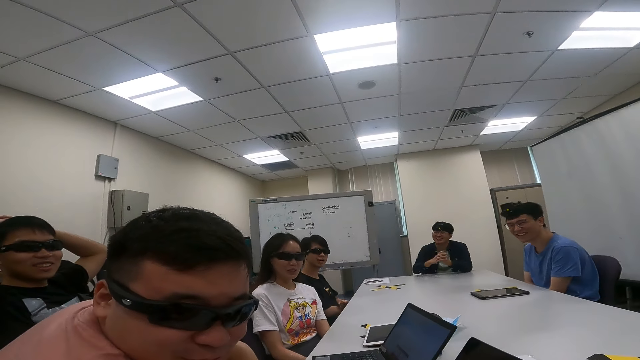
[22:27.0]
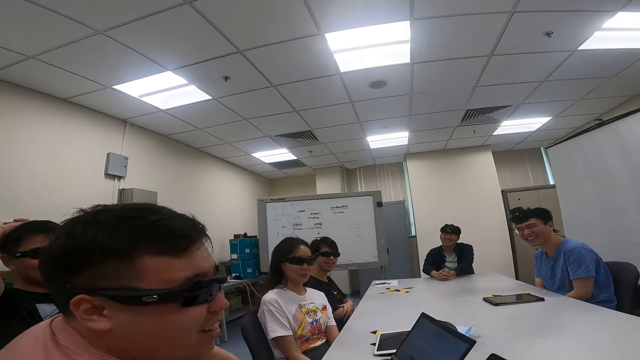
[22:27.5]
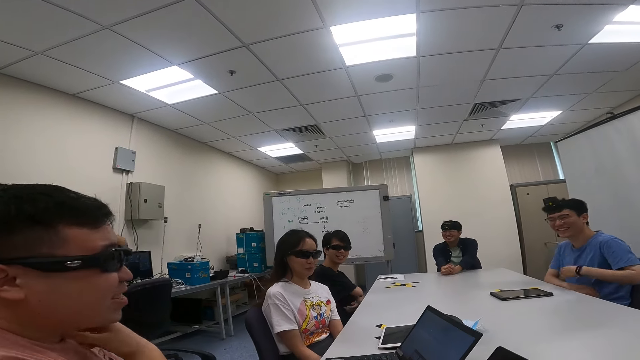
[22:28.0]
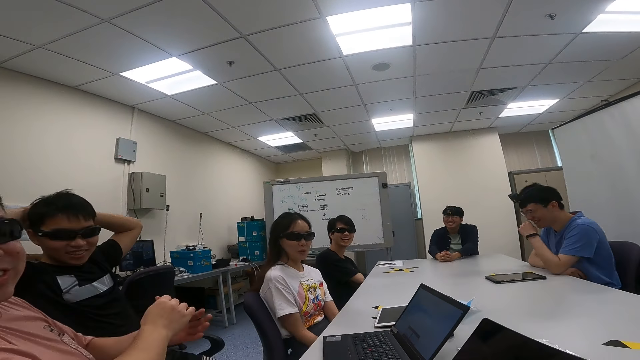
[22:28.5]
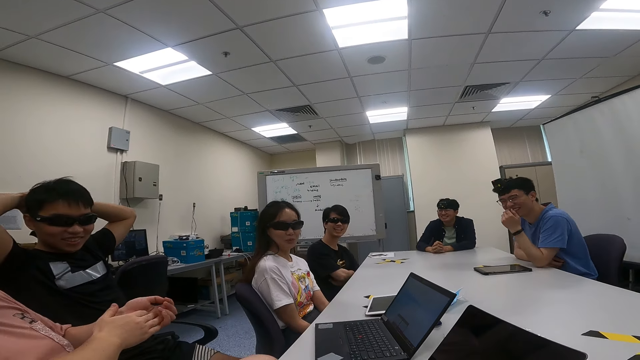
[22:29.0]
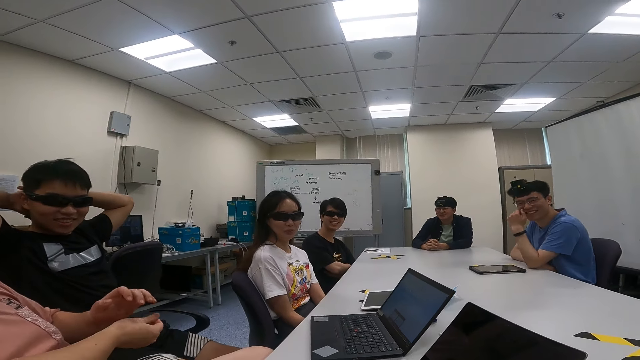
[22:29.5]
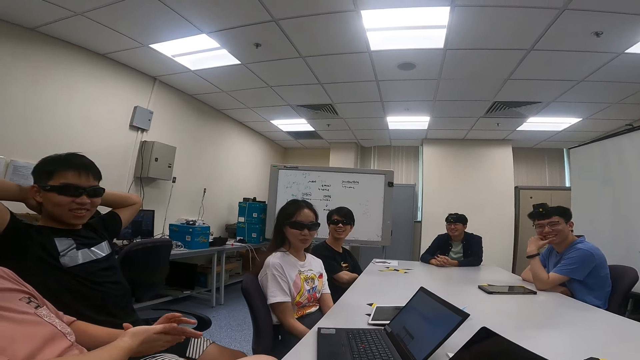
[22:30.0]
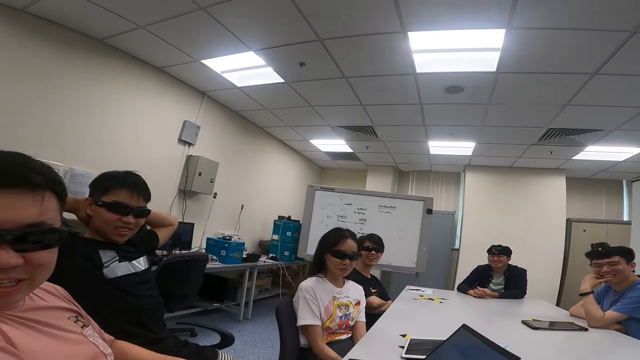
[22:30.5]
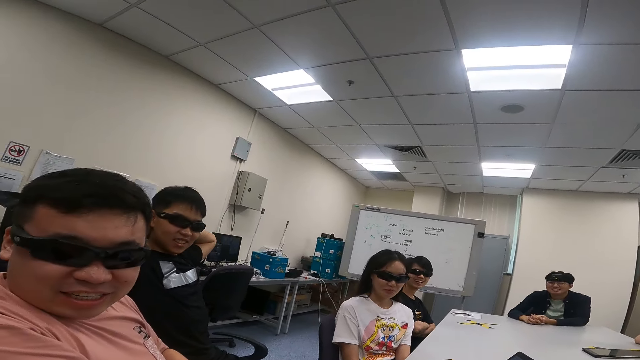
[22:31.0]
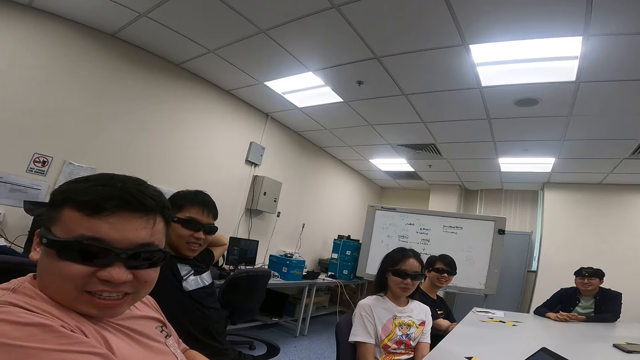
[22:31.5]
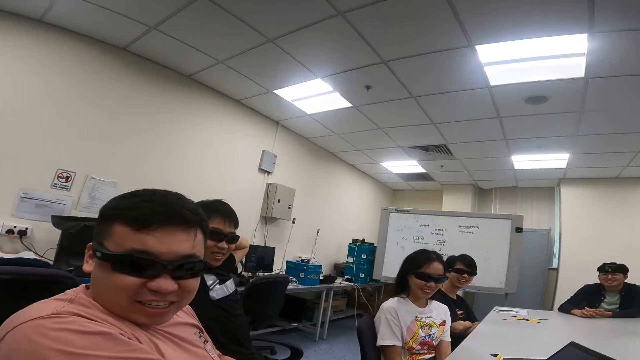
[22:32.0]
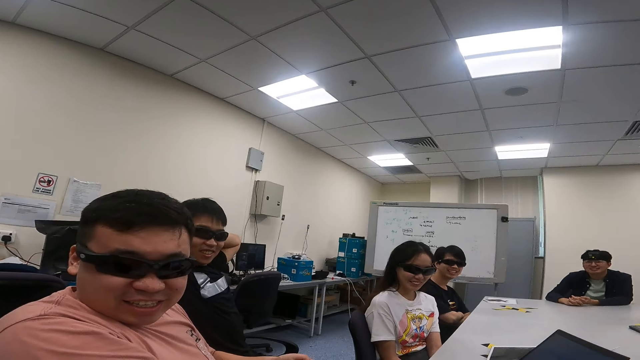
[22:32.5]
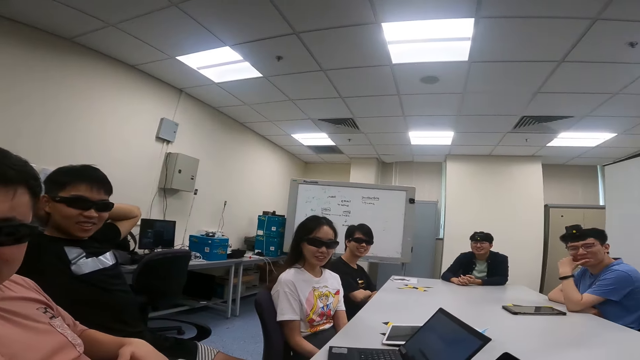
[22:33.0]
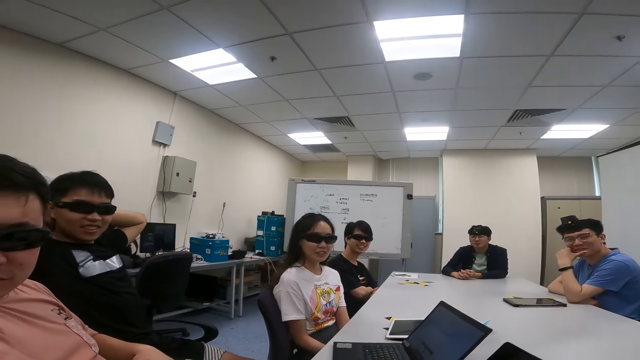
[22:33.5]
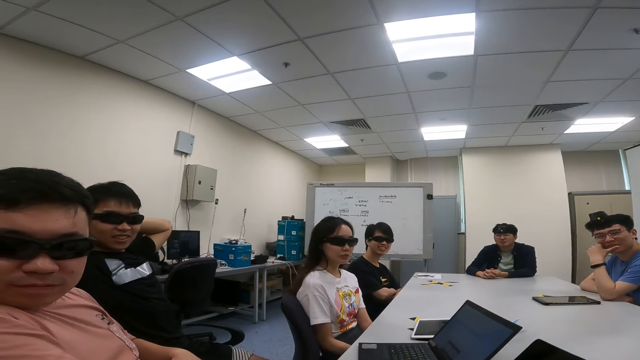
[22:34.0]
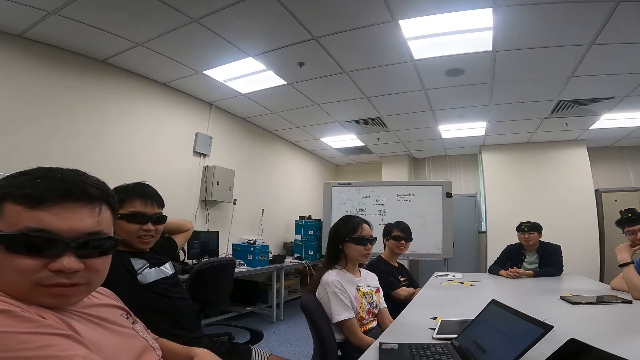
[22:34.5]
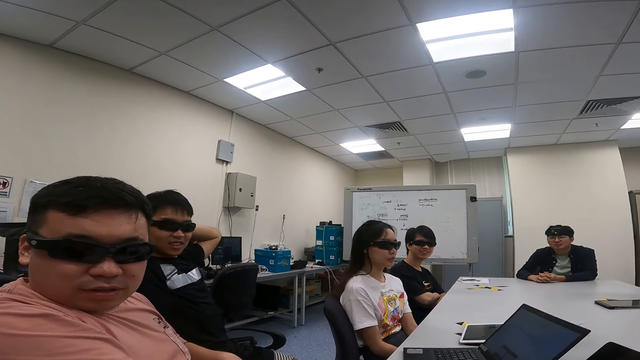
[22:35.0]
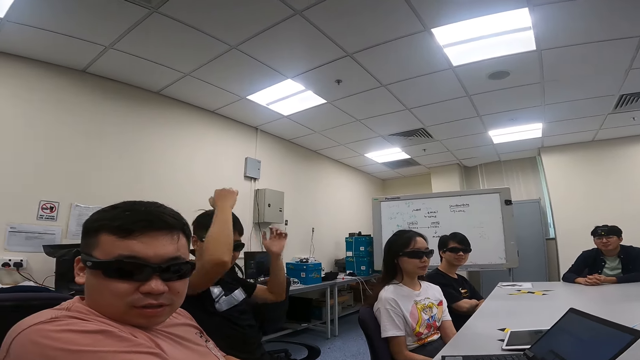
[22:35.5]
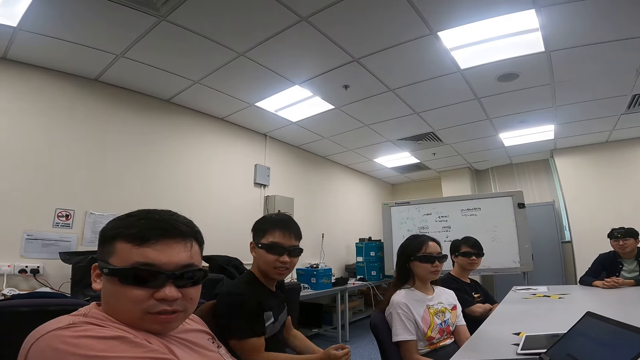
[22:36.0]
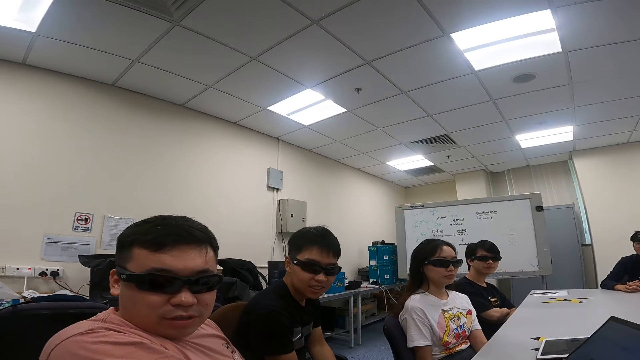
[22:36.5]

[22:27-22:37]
A man holds his head. The camera wearer faces another man. They address the group. The first man holds his head again.

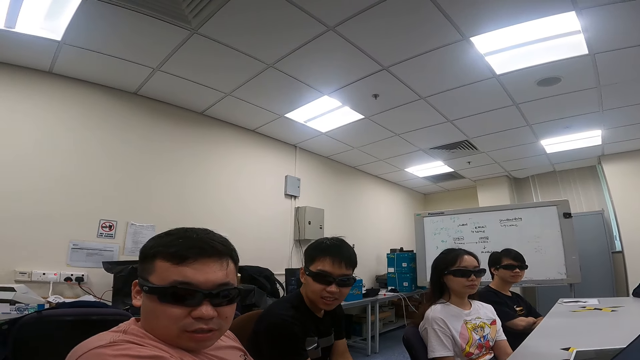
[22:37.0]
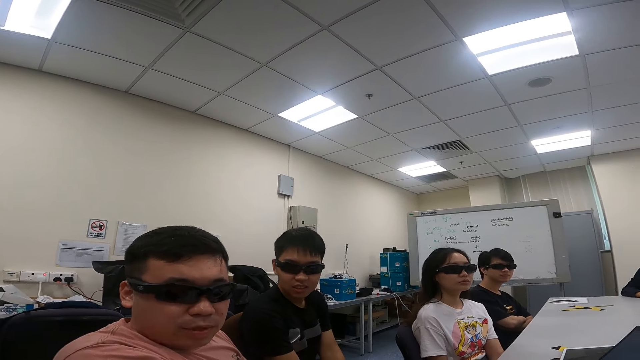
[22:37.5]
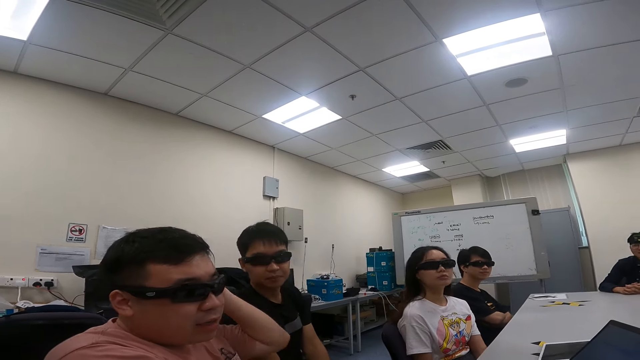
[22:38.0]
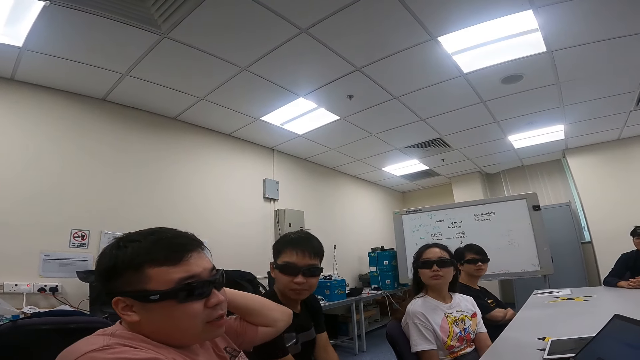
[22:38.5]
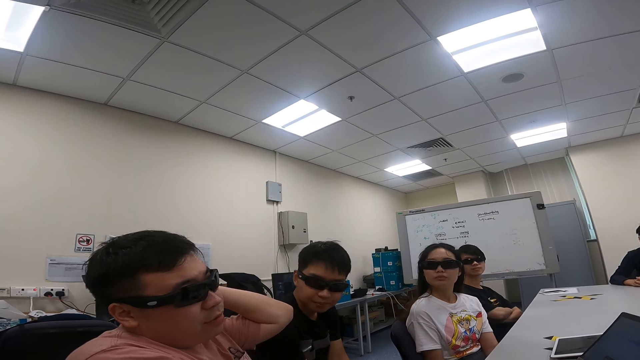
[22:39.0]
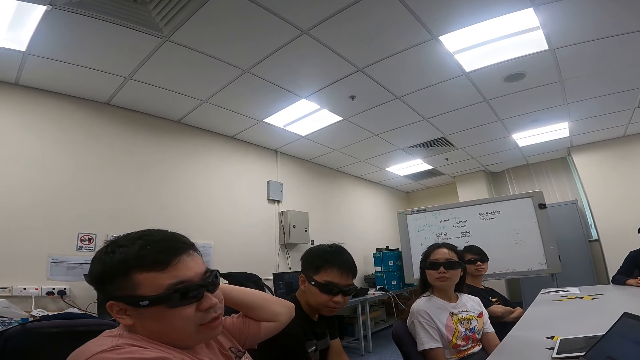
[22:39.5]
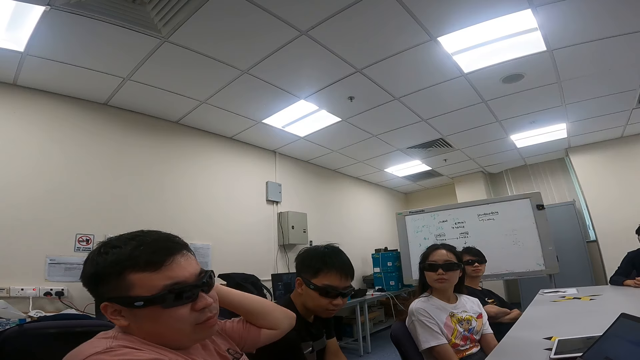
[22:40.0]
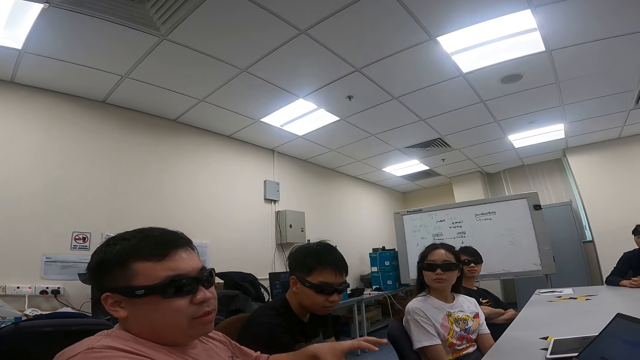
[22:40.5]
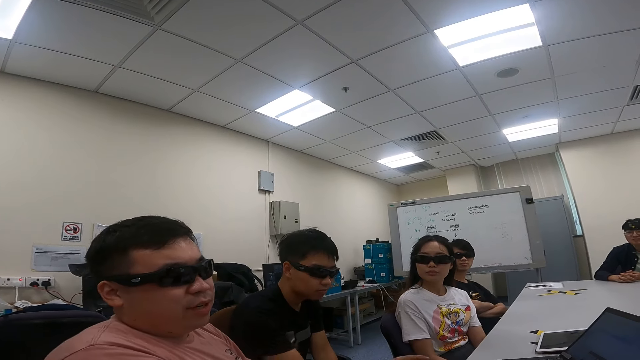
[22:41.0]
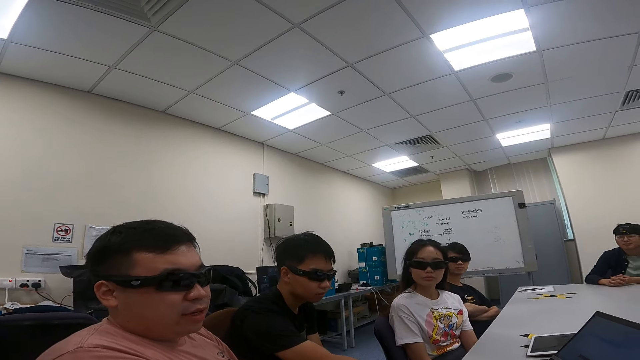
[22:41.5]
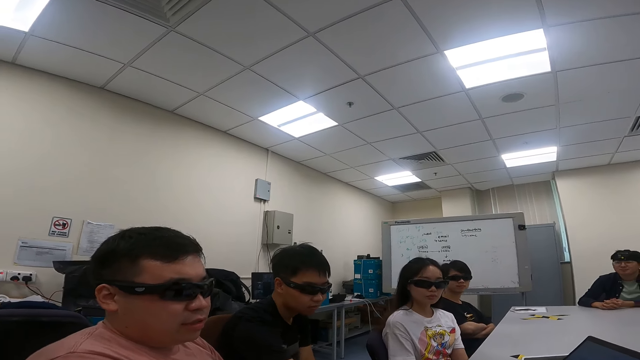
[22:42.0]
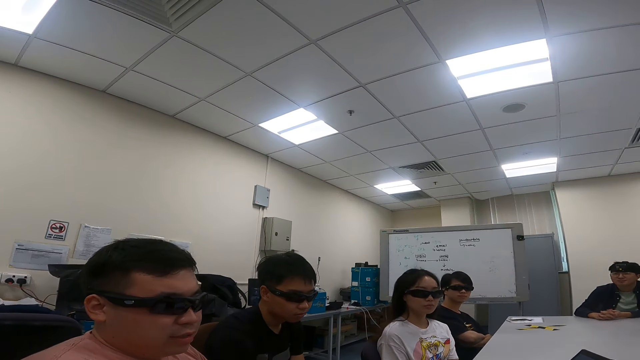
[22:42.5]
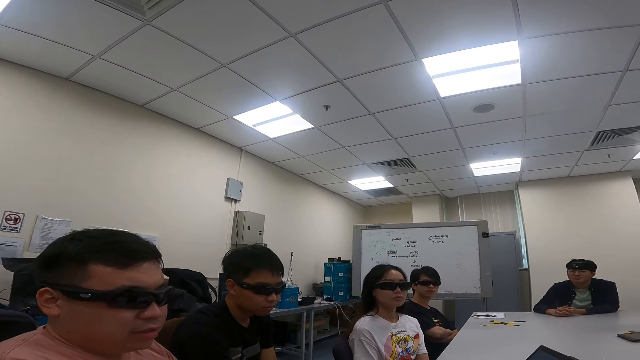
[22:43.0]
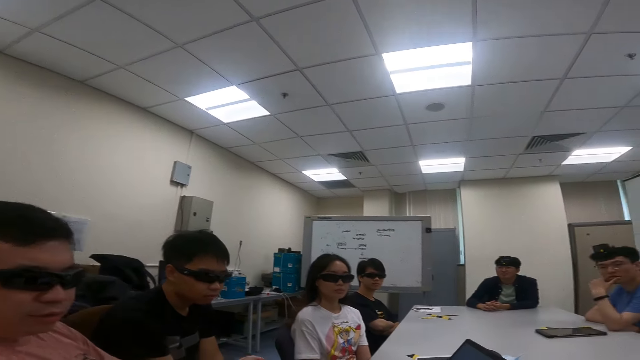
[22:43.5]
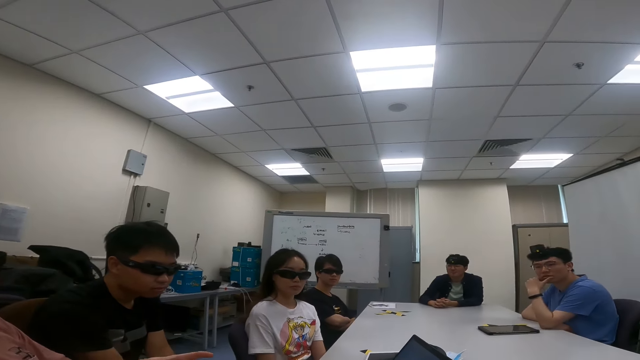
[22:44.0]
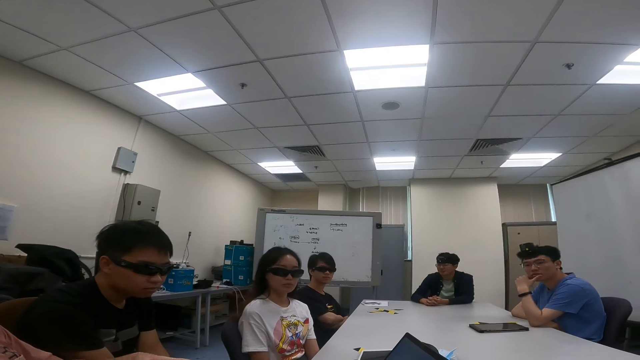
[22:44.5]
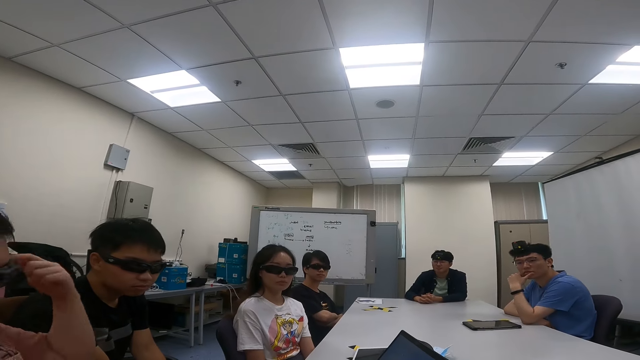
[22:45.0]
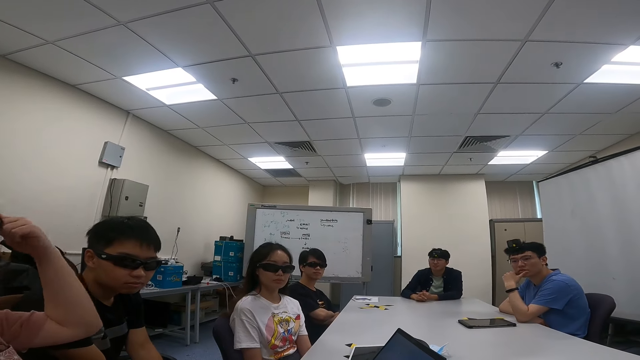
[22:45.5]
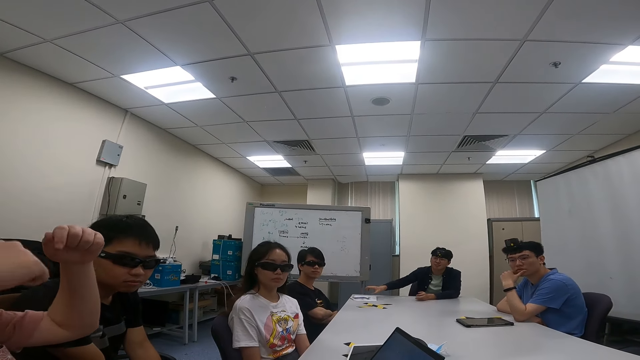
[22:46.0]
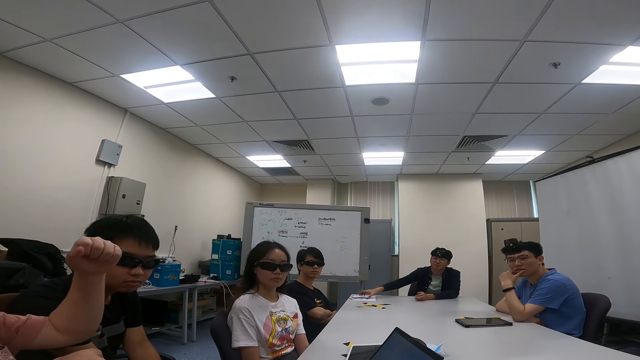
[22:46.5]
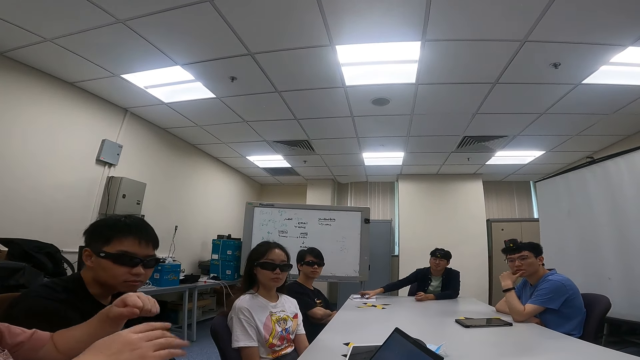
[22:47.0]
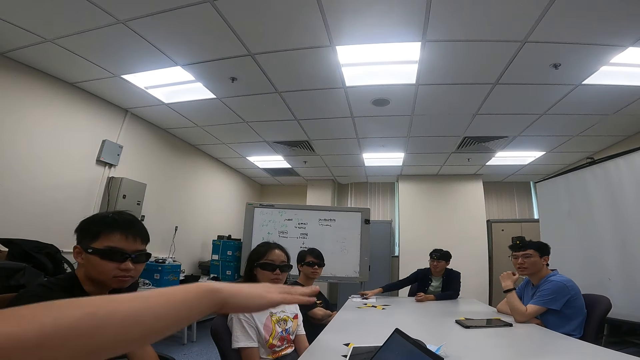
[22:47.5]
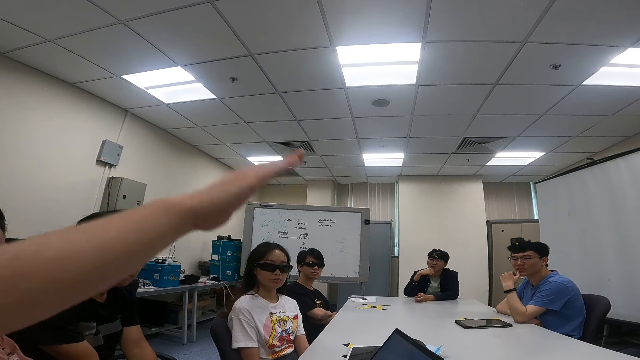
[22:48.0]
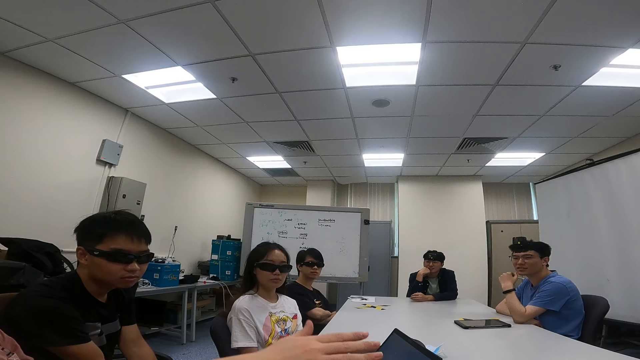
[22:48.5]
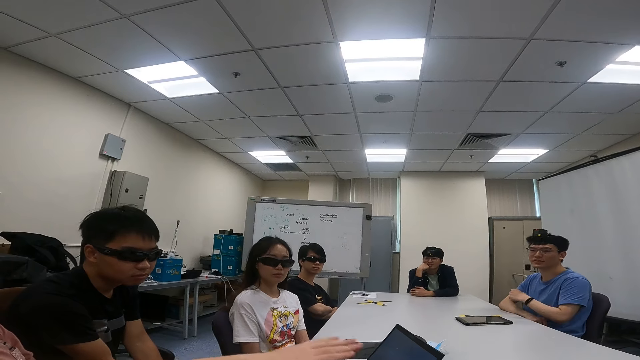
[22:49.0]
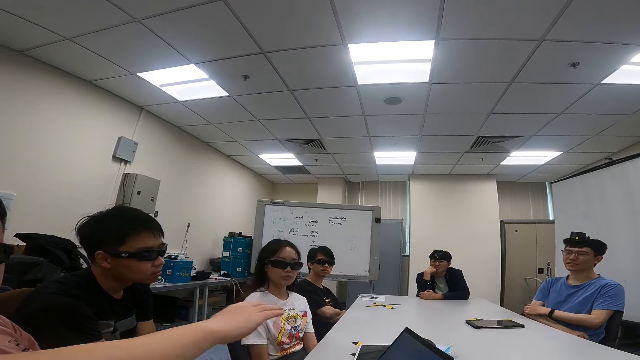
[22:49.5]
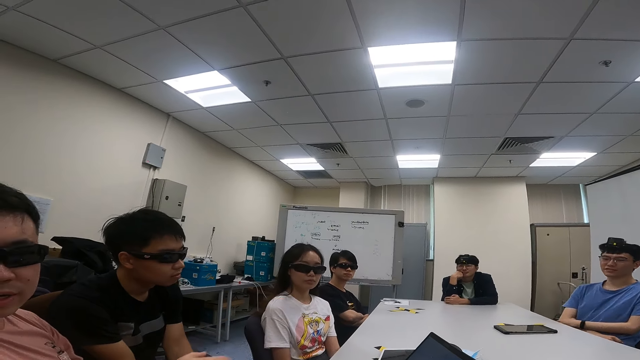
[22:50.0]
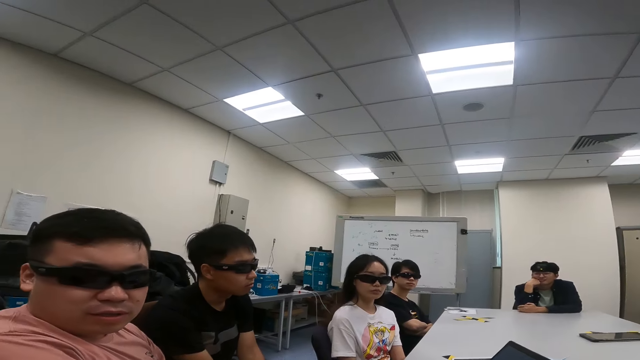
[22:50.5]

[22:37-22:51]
A man holds his head. He itches his head, talks to the camera wearer and moves hands. A person dials on a phone. Another person lifts a hand. A third person nods the head. The third person removes hands on the table.
